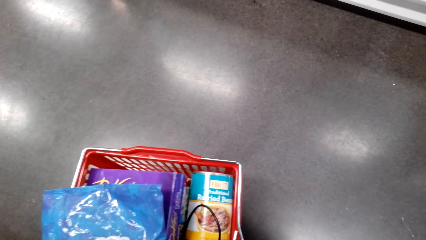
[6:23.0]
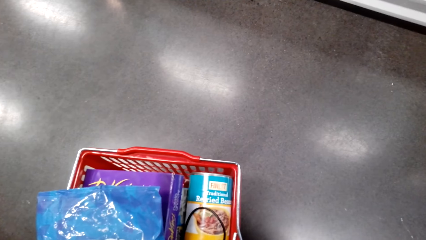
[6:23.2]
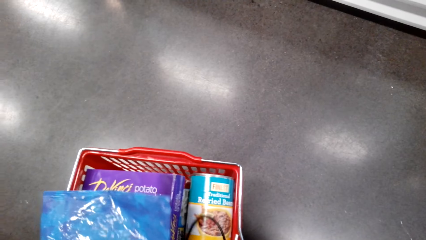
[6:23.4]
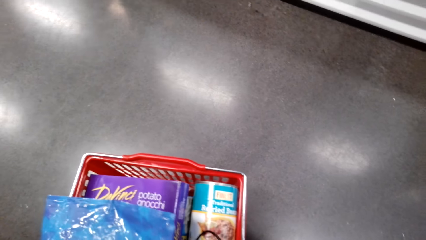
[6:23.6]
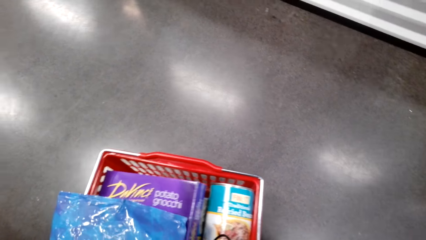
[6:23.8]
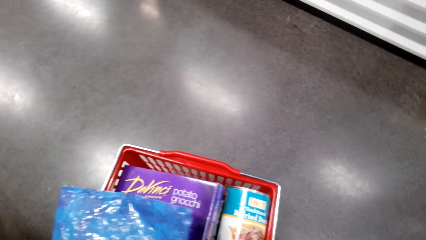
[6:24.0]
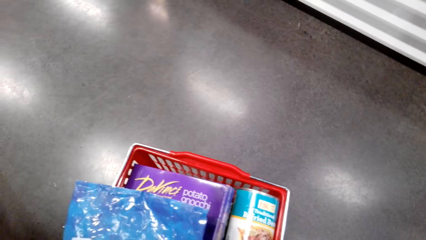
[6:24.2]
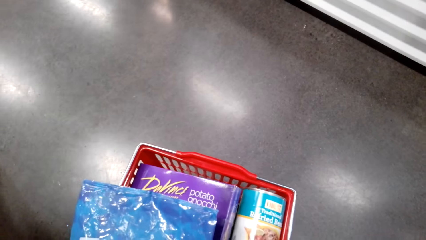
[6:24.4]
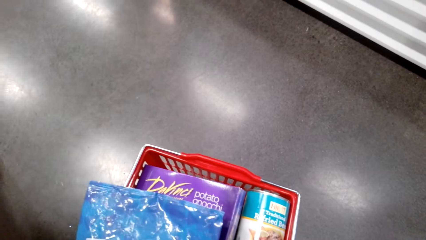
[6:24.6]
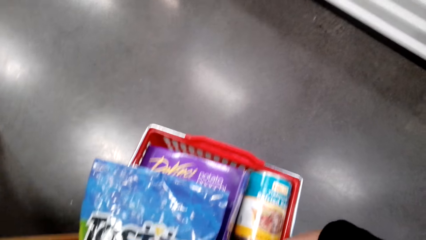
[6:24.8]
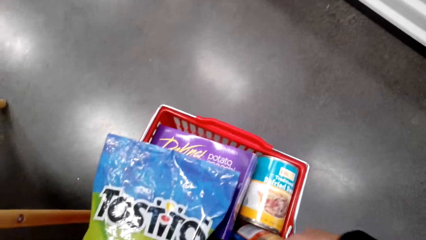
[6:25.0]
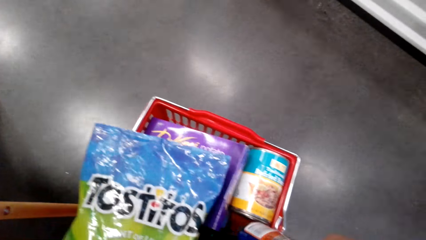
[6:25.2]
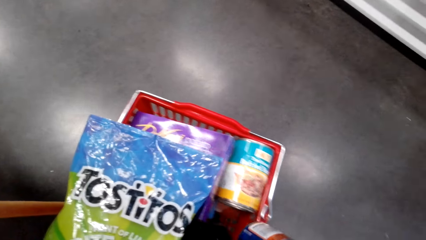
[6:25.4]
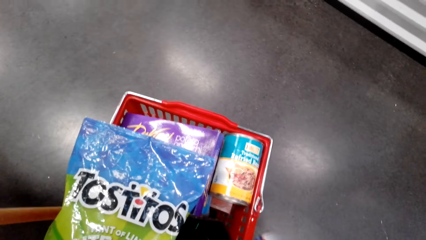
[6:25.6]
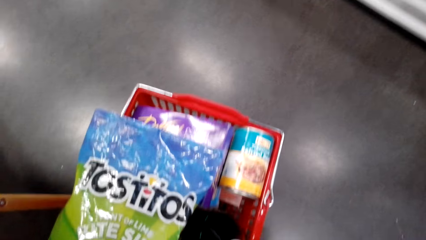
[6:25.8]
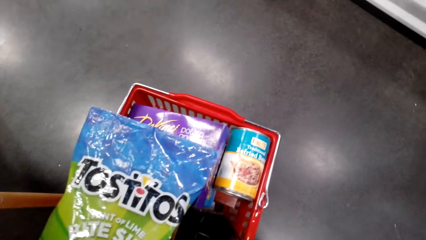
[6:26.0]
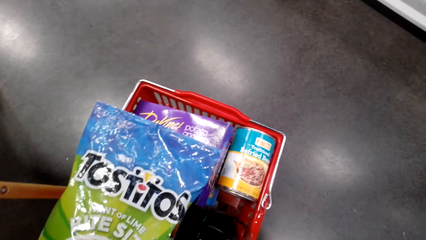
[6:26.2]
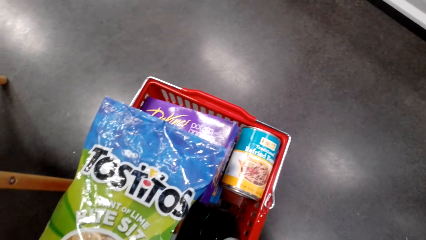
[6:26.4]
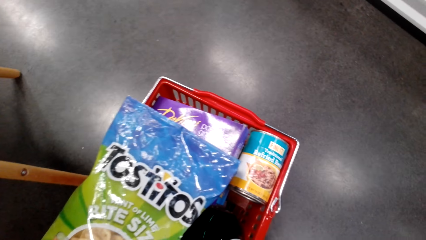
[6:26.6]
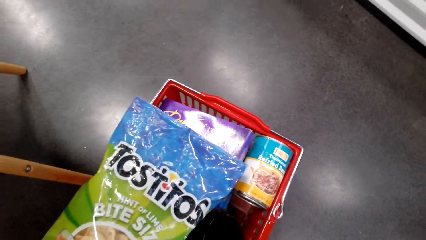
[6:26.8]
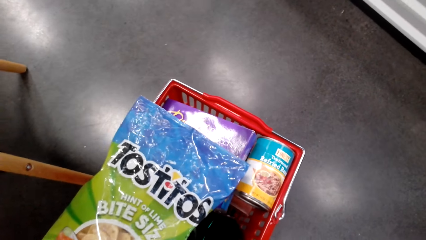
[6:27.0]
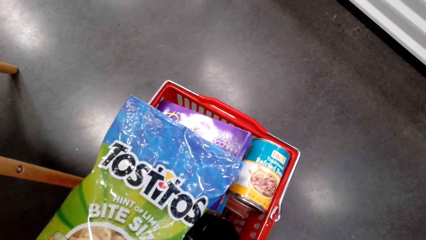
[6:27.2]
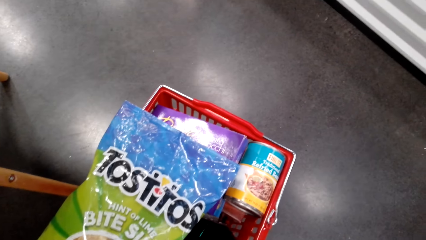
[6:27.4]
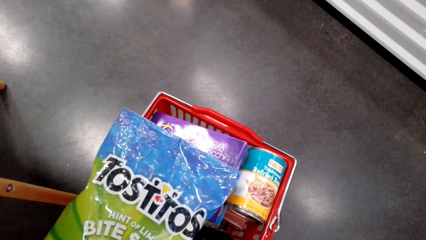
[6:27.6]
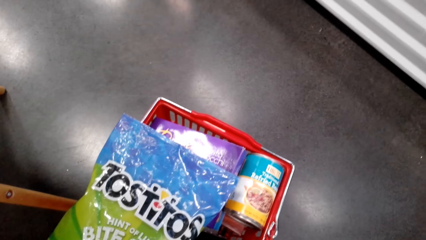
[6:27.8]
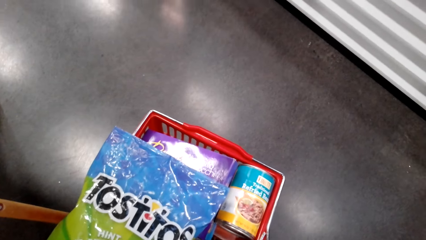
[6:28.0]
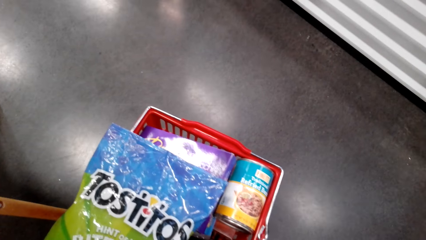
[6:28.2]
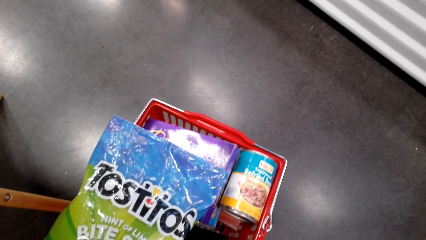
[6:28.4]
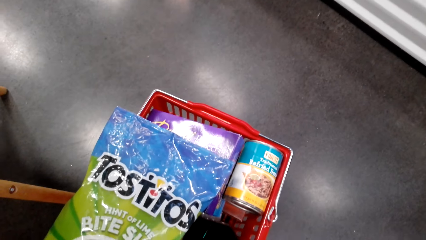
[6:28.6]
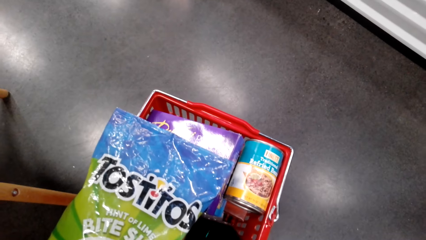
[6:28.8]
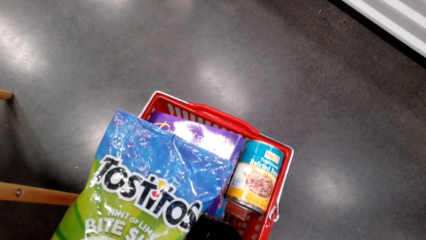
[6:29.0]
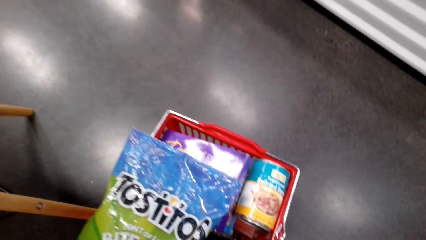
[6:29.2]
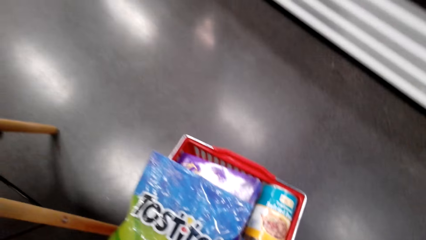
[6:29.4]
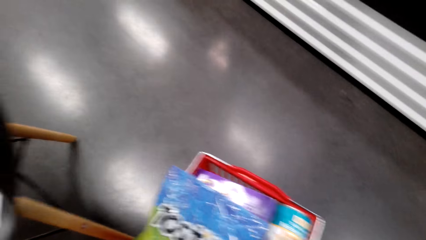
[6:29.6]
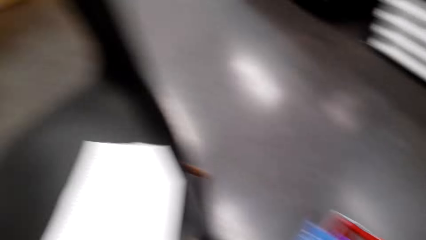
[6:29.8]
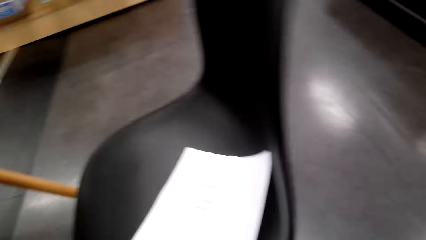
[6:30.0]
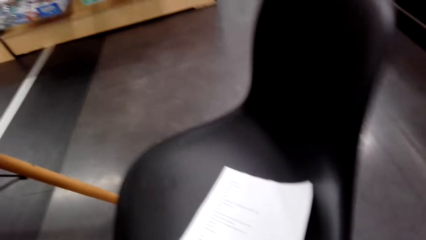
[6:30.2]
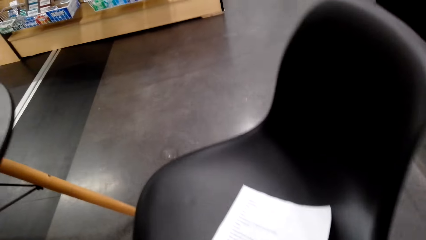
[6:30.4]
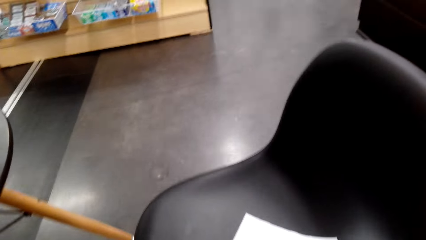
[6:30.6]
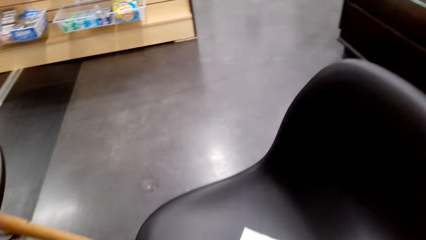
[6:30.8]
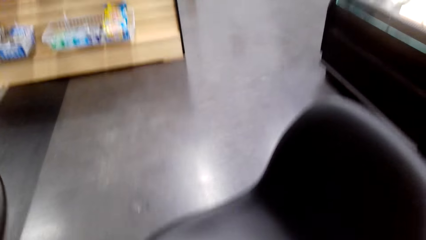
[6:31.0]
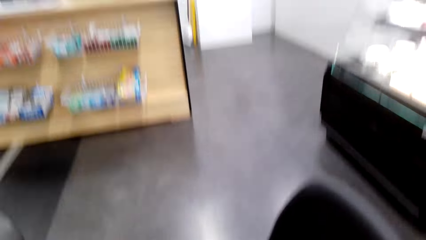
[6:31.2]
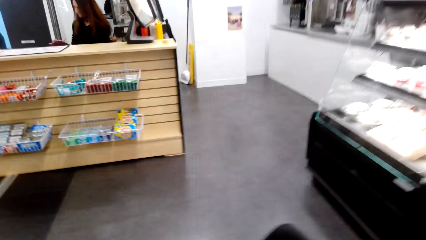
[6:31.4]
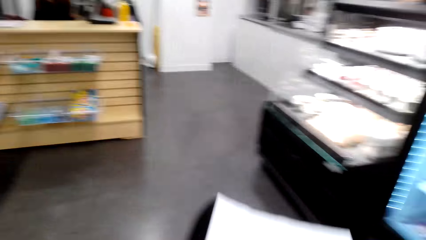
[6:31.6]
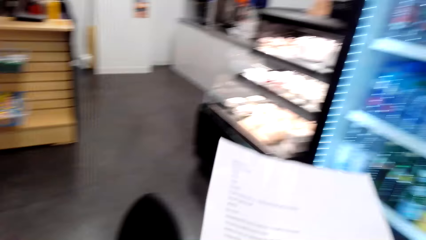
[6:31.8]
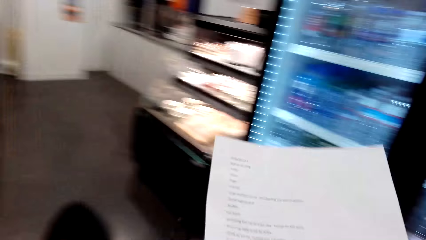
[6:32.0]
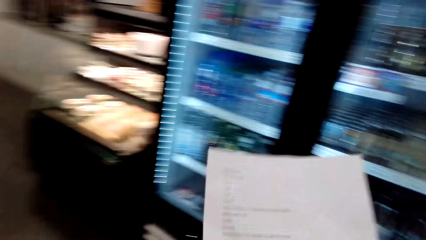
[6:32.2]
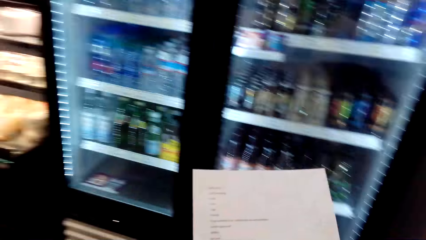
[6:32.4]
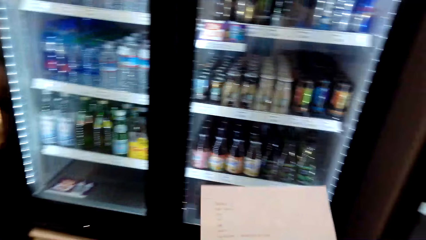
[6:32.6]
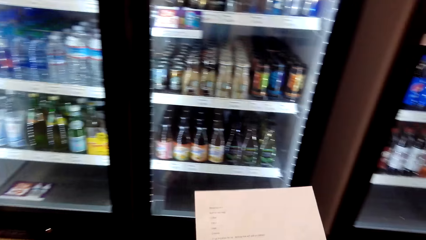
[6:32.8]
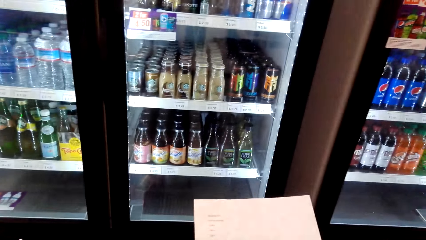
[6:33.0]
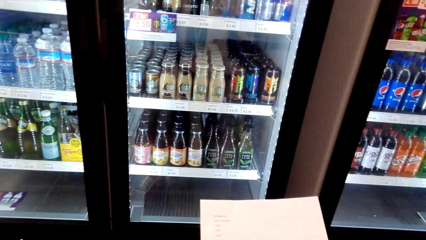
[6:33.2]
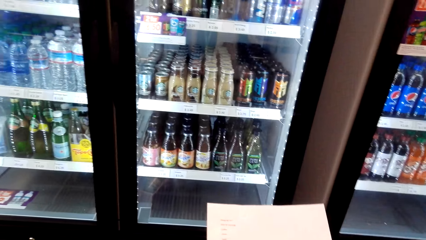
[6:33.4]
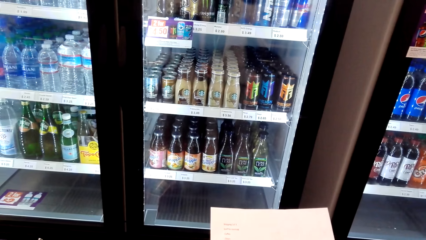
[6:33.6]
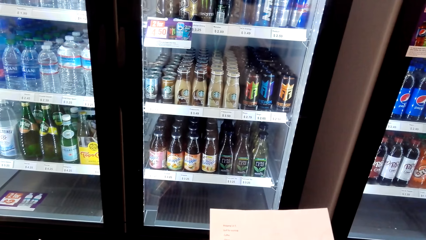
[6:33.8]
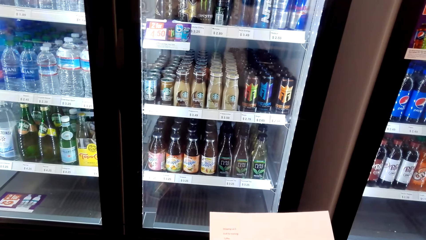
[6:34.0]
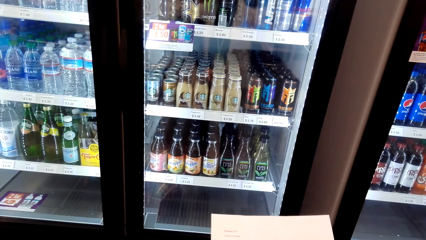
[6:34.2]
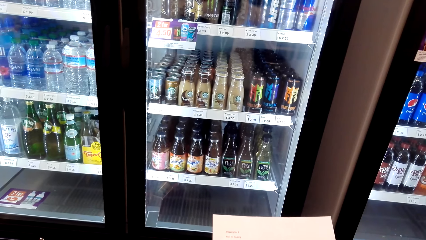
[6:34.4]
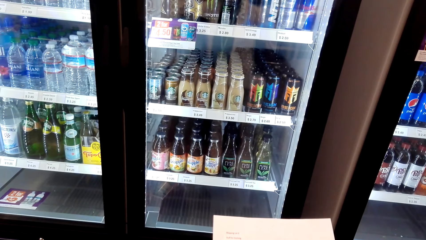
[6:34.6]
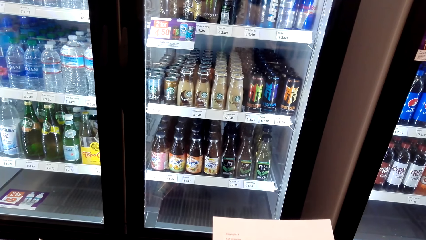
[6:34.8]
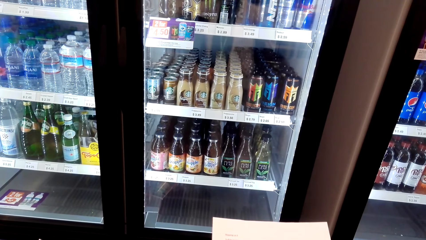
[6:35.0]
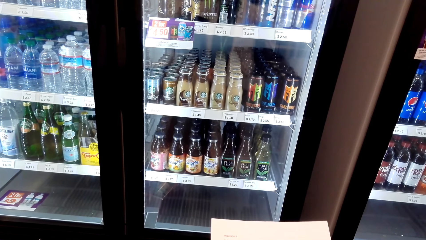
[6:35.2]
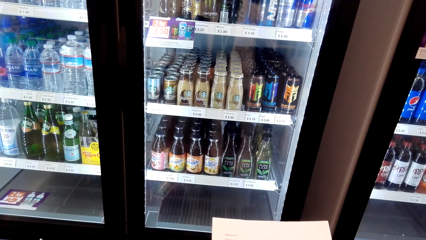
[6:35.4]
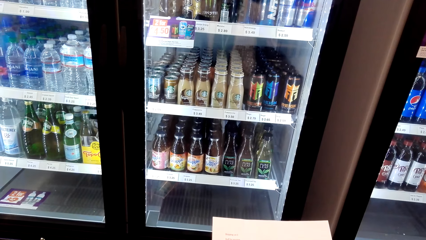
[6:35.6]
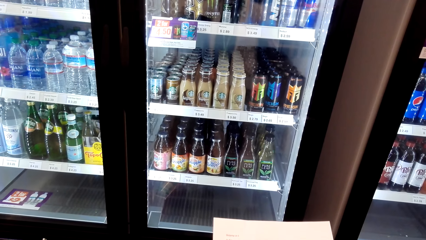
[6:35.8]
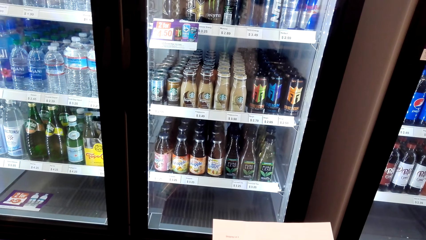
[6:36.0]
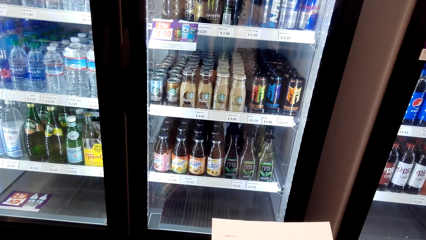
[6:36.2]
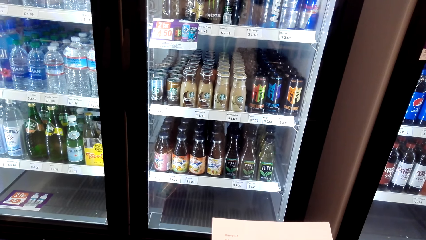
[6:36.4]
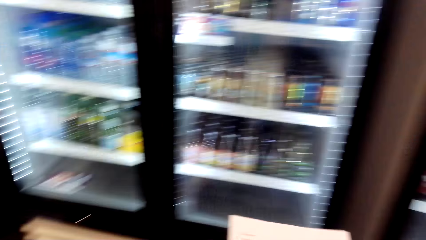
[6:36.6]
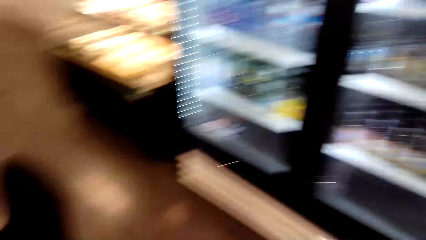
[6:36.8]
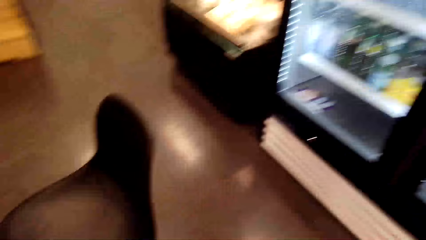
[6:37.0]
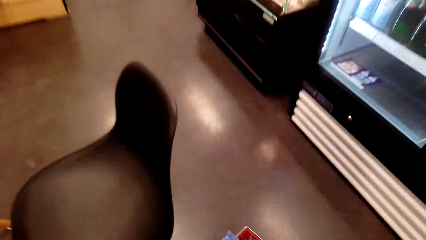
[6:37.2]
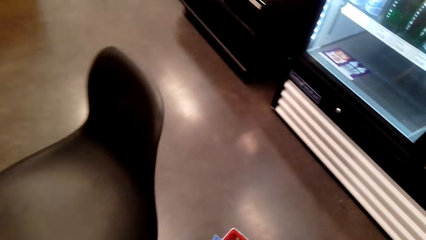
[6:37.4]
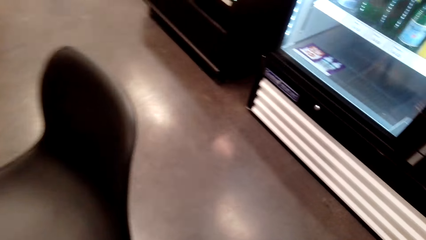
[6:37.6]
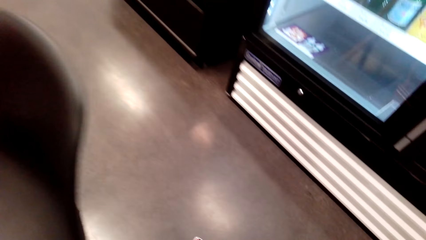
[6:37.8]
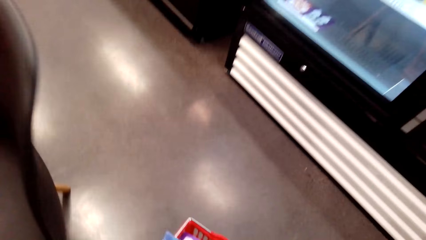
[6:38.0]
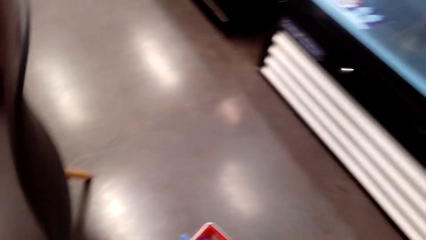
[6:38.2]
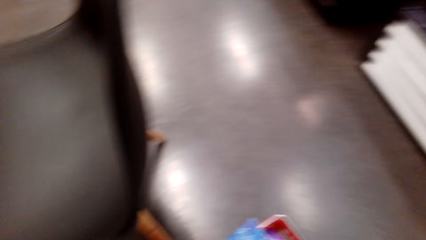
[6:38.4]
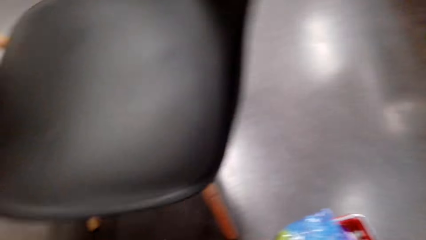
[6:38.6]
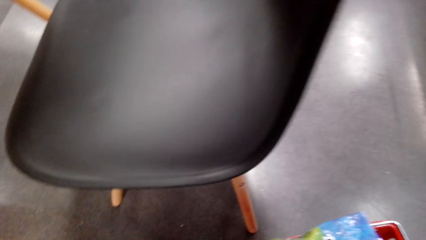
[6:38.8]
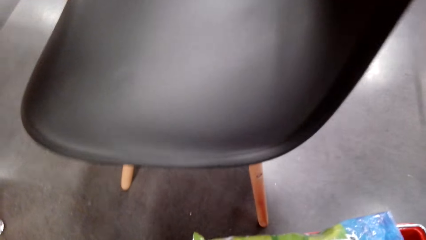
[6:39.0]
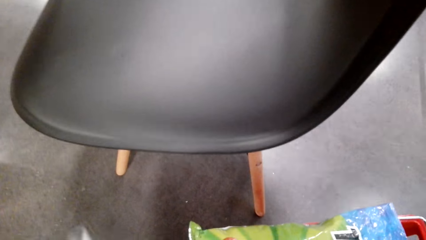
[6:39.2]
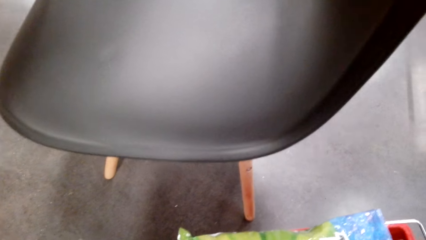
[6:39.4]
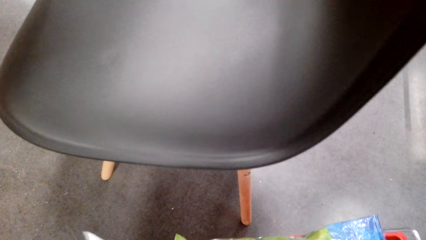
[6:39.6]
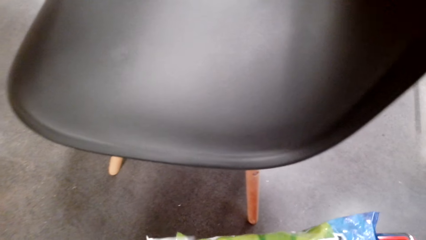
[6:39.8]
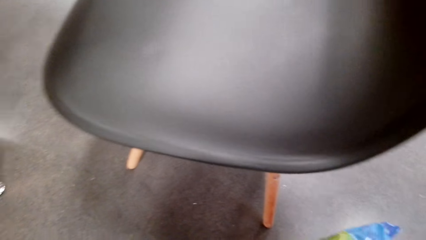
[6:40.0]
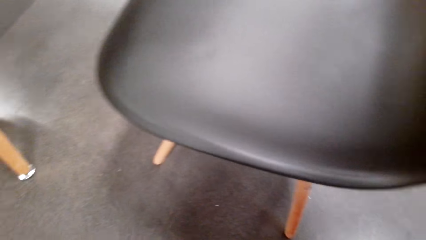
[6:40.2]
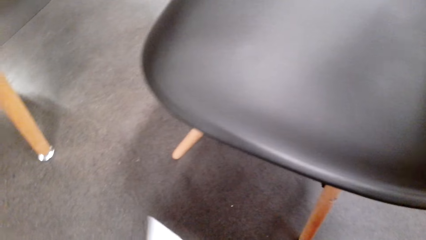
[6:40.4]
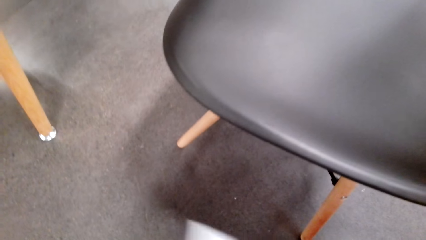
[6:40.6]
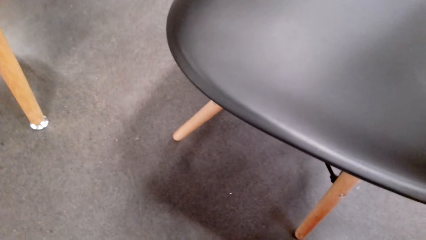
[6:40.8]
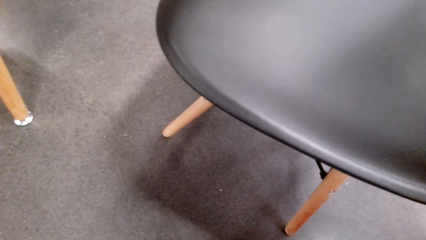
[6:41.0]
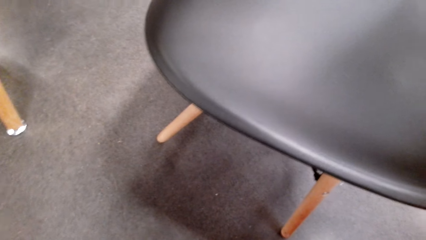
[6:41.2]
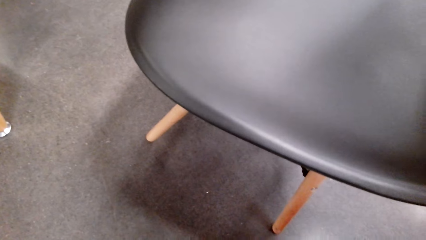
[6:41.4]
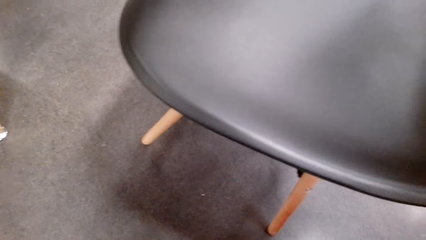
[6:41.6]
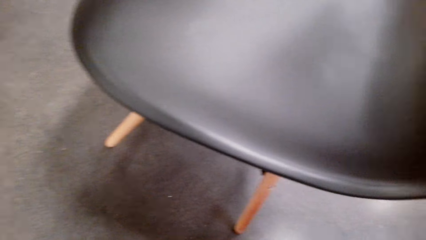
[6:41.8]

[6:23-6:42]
The camera wearer looks aside. They pick the shopping list. They read the shopping list. They look around. They look in the shopping bucket.
